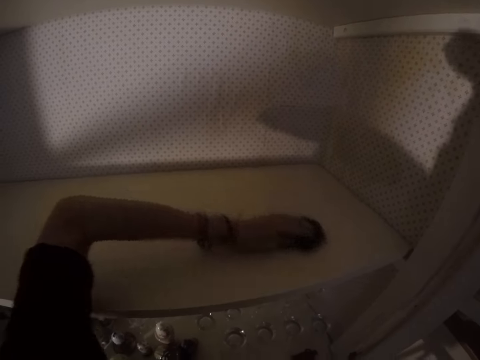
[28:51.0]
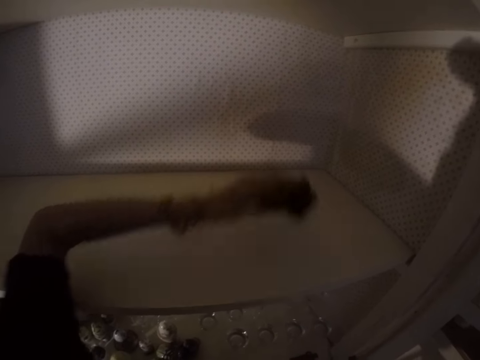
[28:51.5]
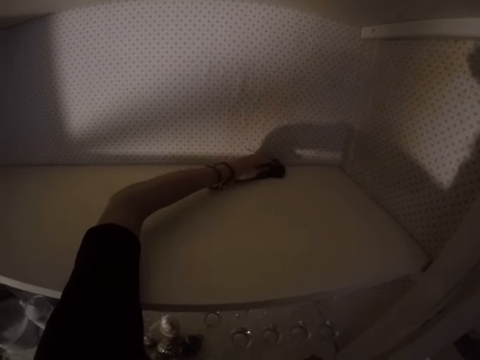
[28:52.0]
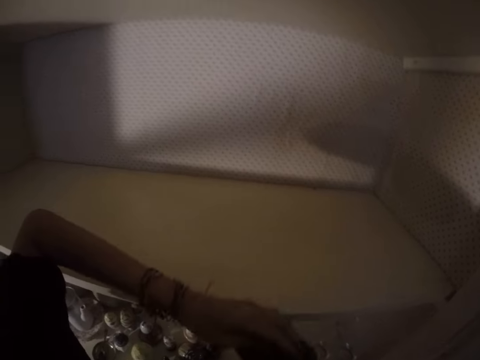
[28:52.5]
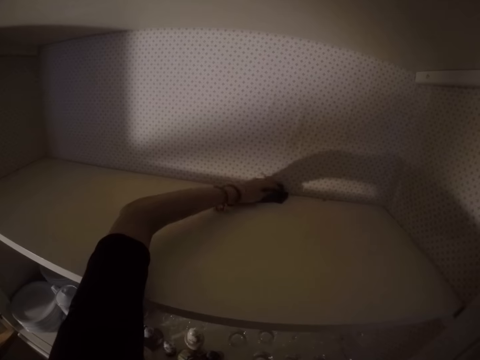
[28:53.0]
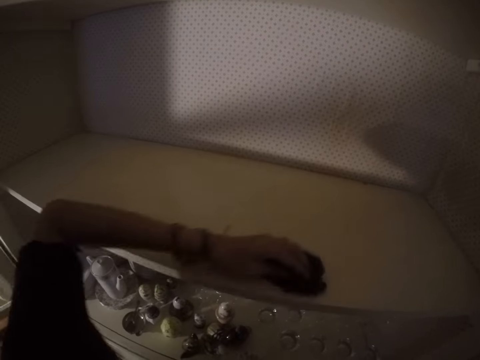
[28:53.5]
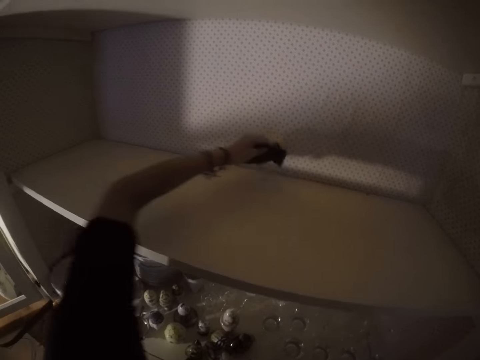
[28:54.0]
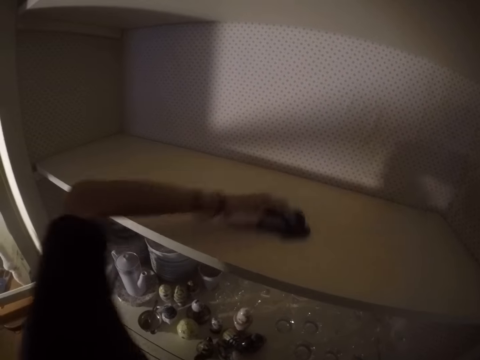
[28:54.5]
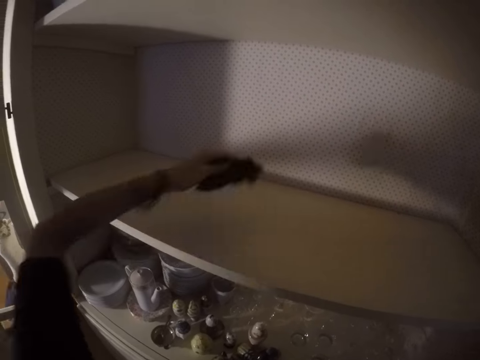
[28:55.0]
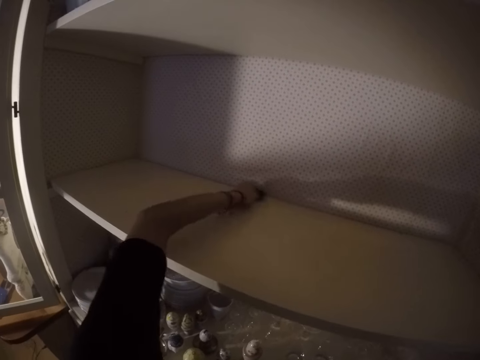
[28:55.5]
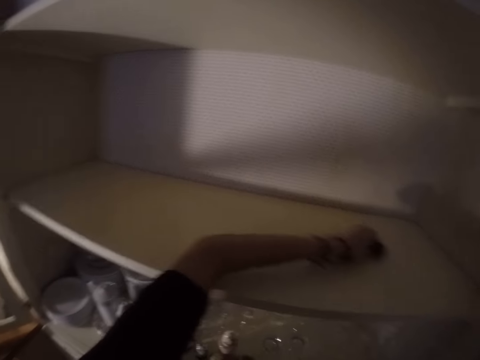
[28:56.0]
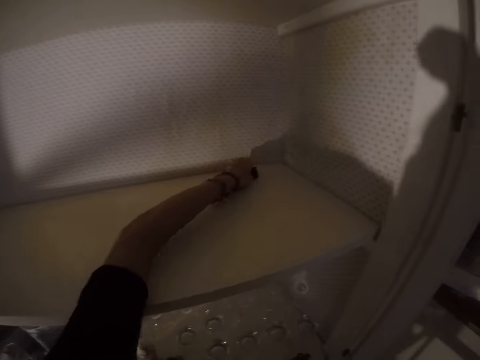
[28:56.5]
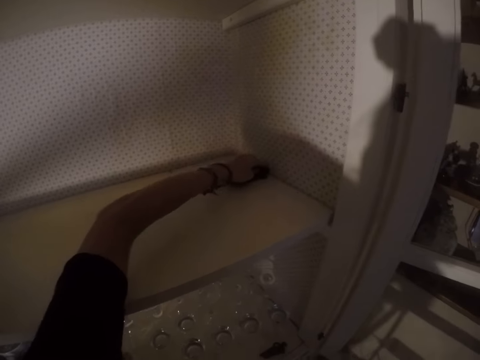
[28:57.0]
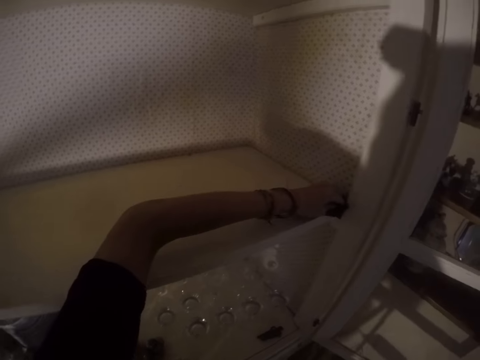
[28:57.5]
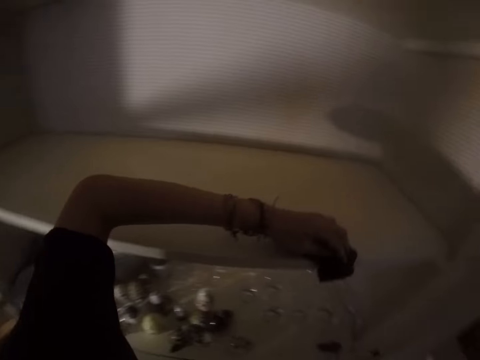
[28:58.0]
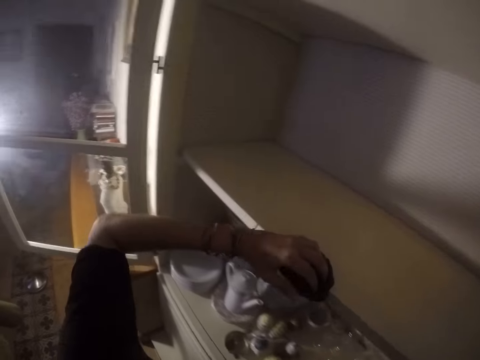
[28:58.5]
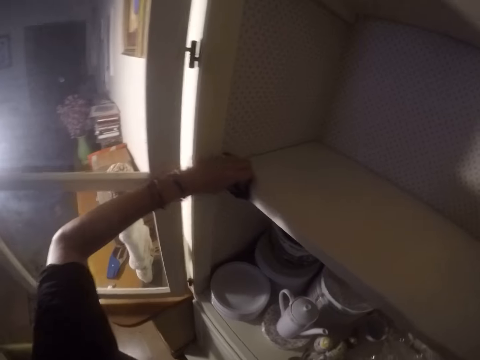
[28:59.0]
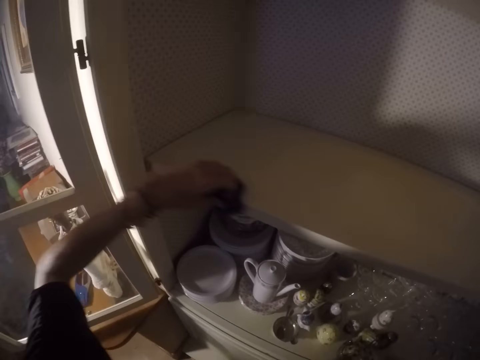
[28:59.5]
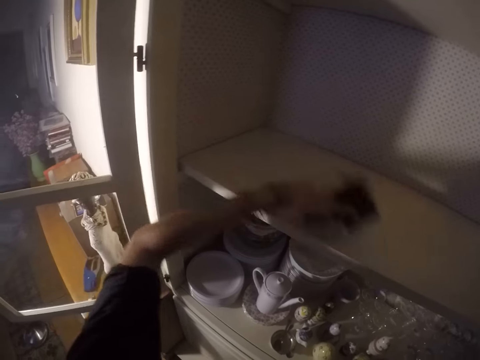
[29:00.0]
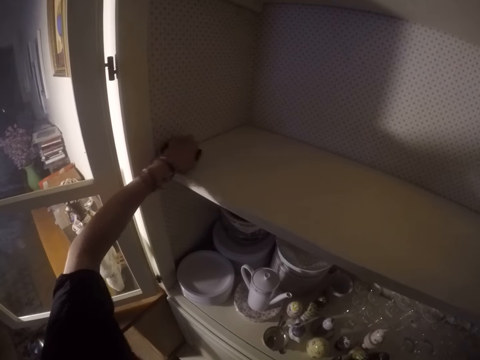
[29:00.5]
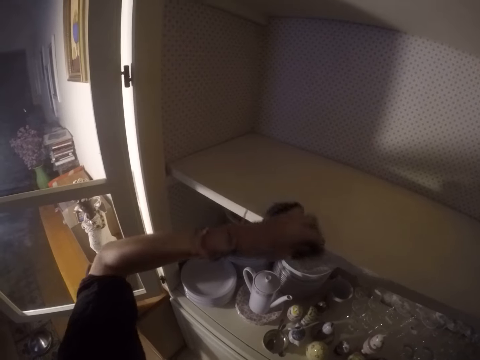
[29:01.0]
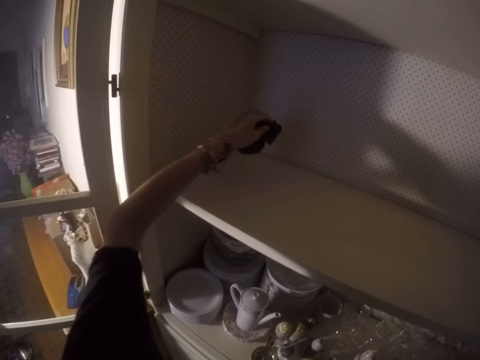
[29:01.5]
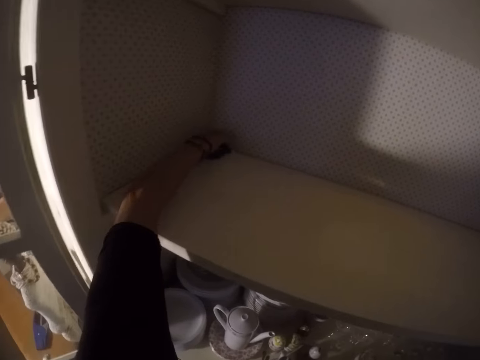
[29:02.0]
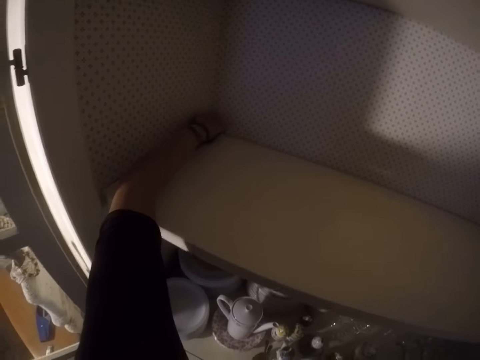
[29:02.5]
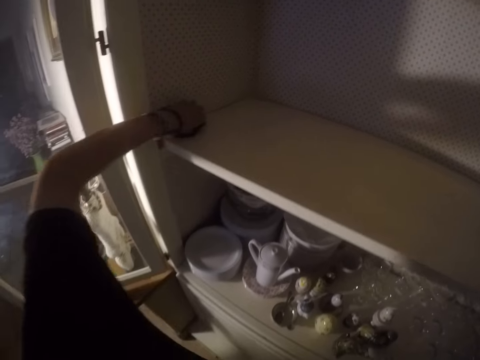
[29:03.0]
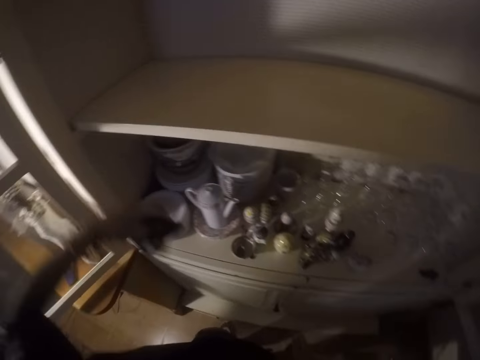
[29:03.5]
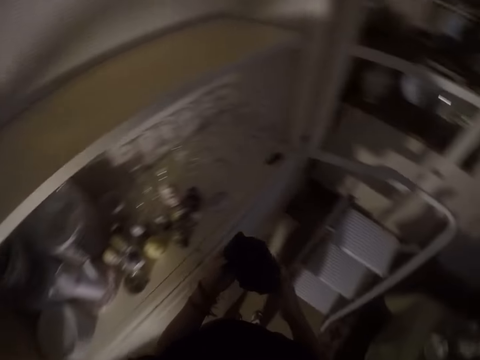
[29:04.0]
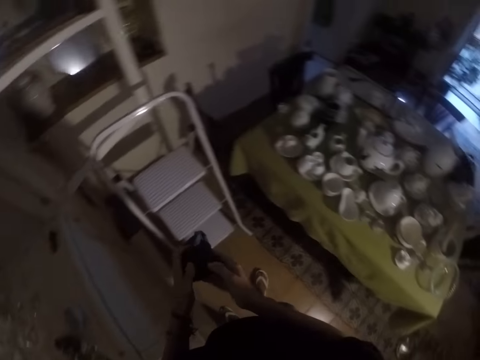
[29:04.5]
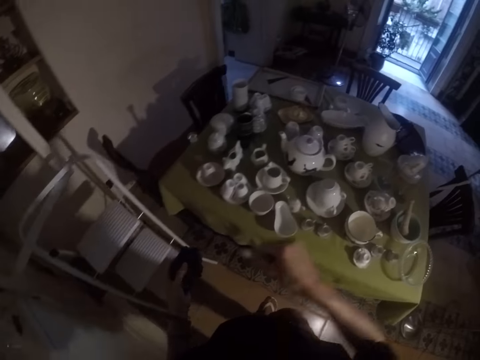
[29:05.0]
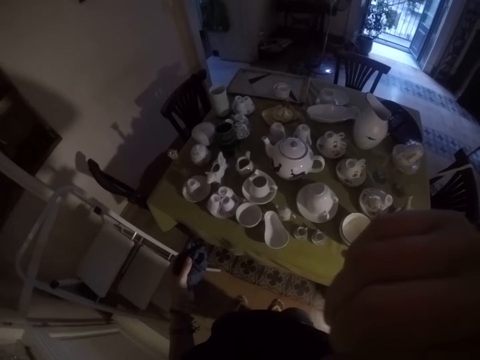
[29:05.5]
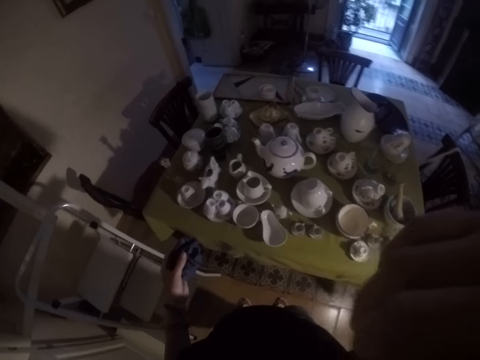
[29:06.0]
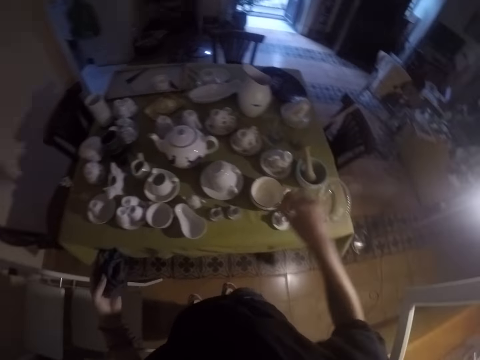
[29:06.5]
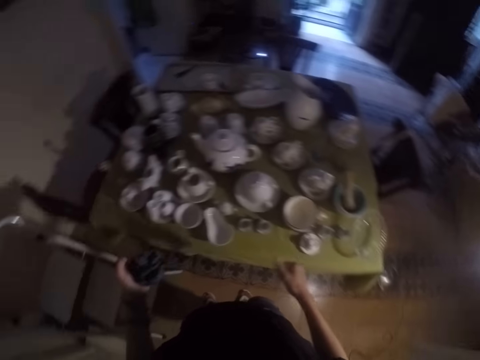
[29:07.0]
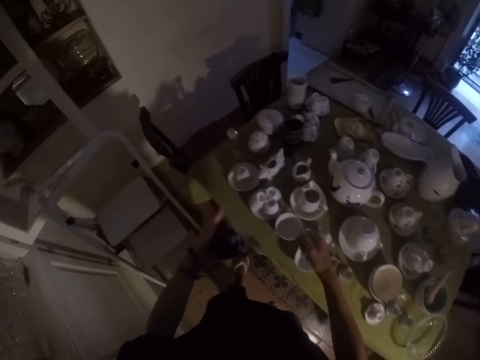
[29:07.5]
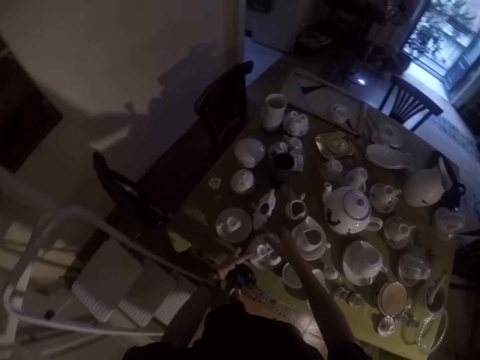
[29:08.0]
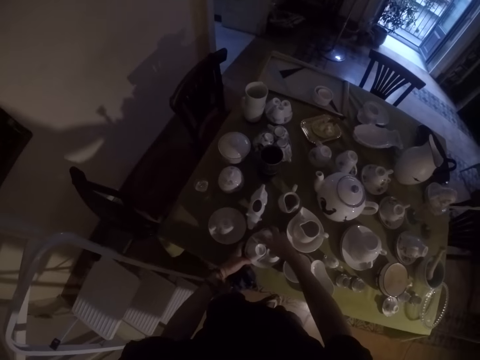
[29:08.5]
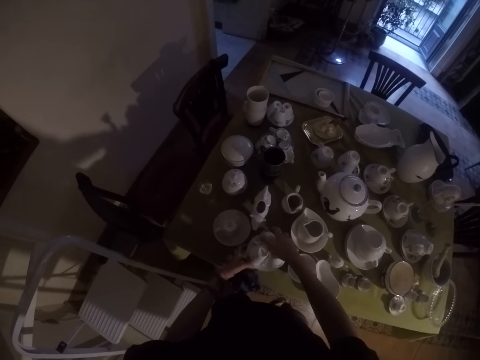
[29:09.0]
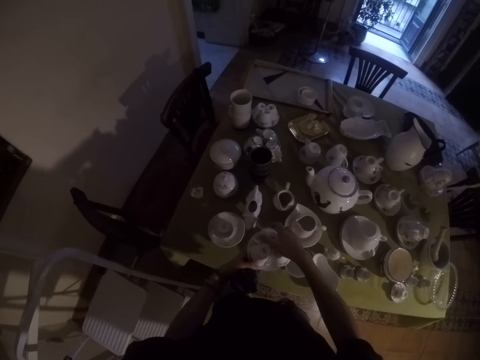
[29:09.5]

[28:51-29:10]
The camera wearer moves the left hand. They make a step. They lift the right hand. They look around. They move the right hand. They make a step. They touch the cups.

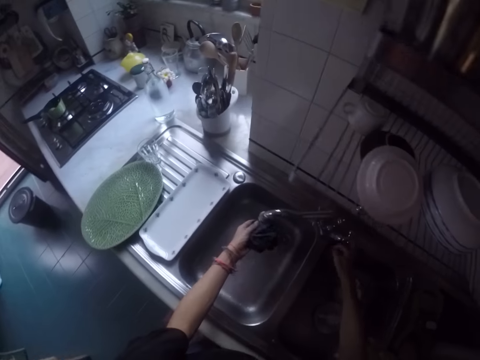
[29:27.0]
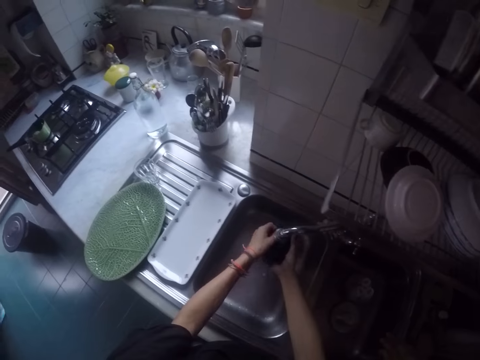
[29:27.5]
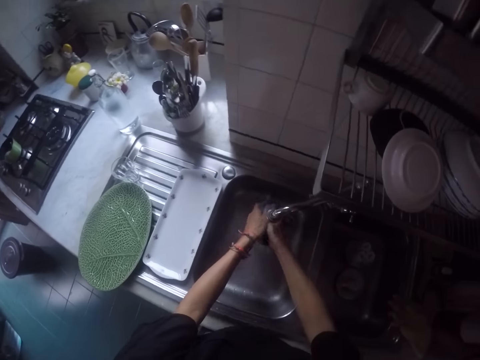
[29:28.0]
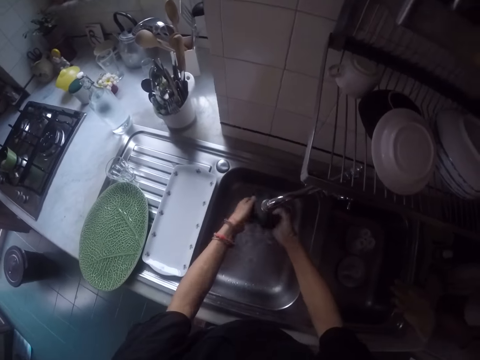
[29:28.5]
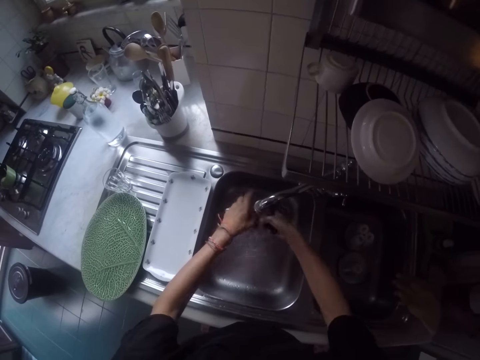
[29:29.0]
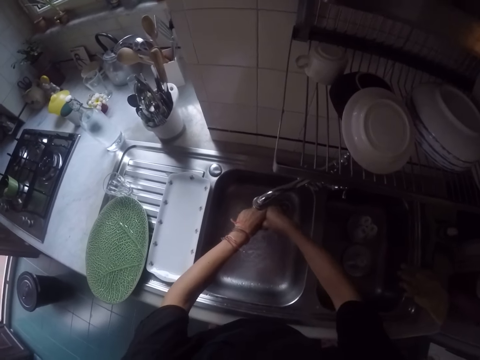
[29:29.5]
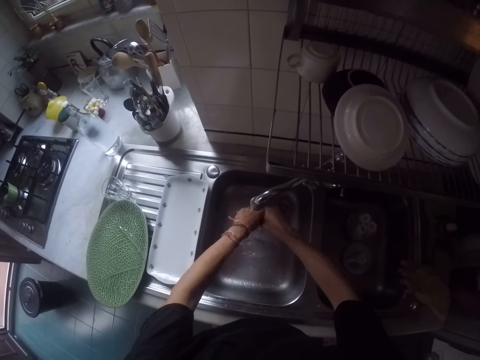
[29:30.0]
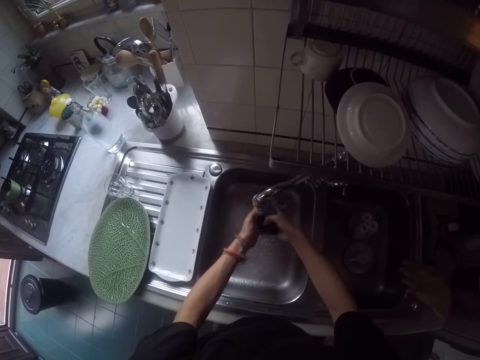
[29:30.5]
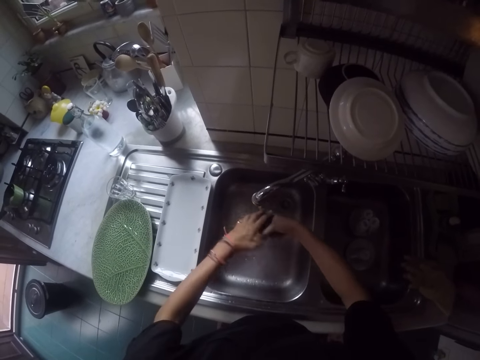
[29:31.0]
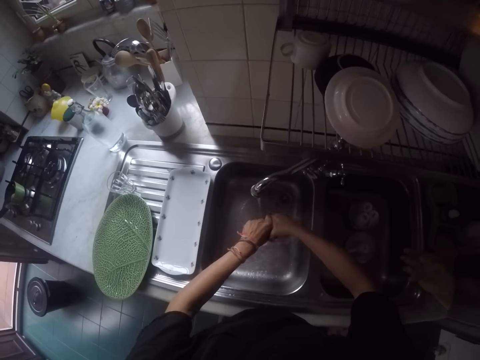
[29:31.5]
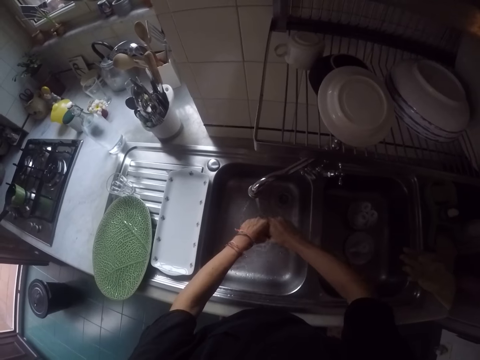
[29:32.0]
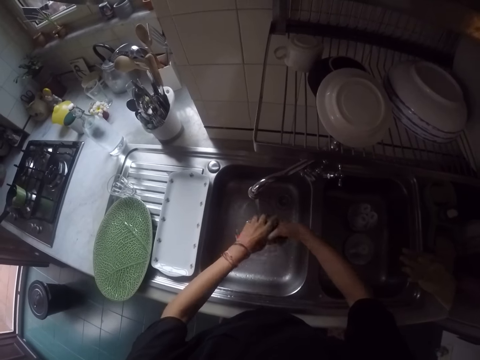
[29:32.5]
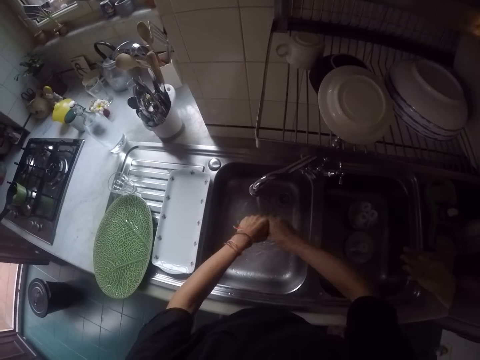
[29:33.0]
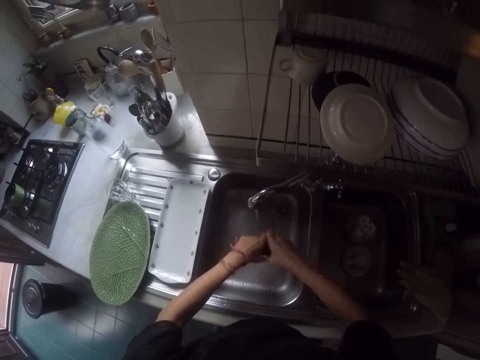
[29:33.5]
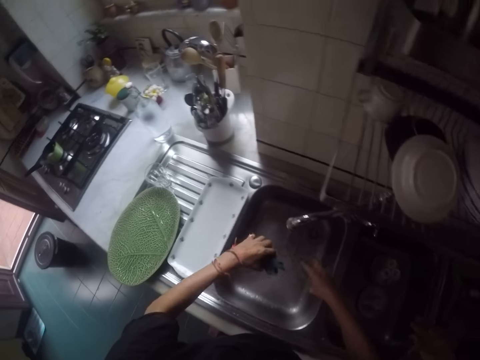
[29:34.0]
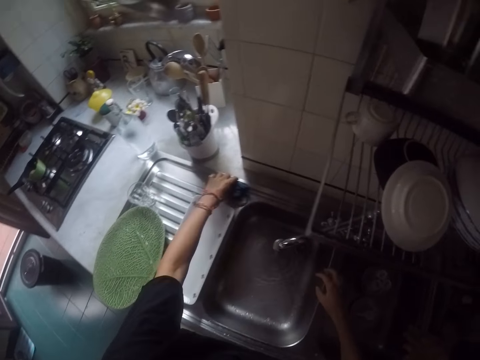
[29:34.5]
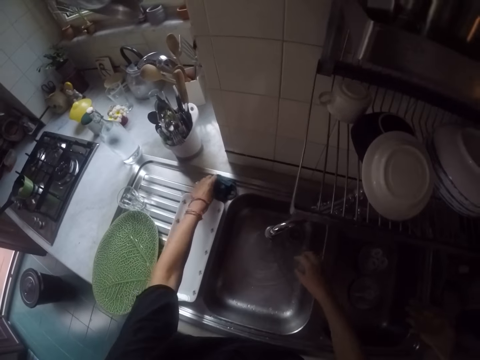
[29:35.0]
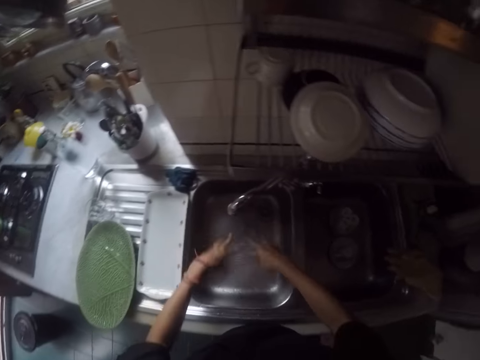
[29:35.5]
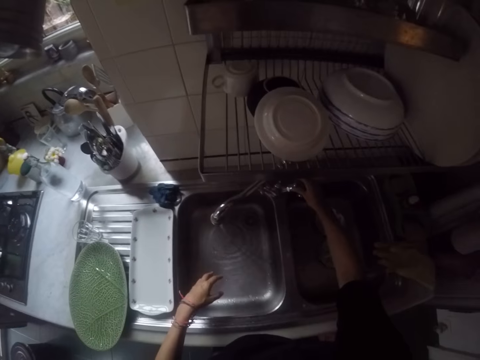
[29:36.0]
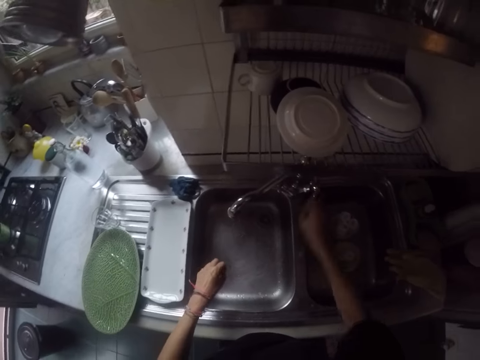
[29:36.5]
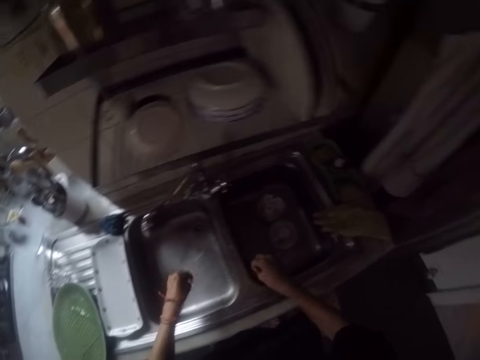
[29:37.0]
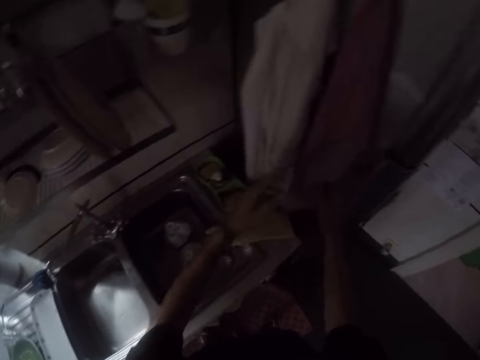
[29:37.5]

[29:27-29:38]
The camera wearer pulls back both hands. They open the tap. They rinse the cloth. They squeeze the cloth. They place the cloth on the sink. They shake both hands. They close the tap. They shake both hands.
